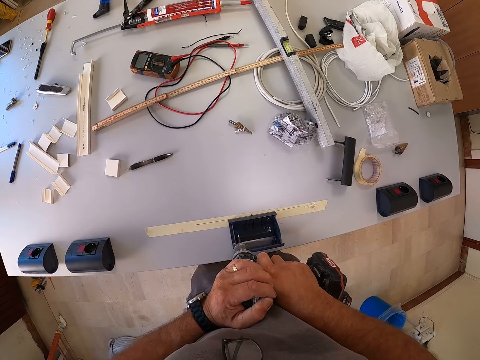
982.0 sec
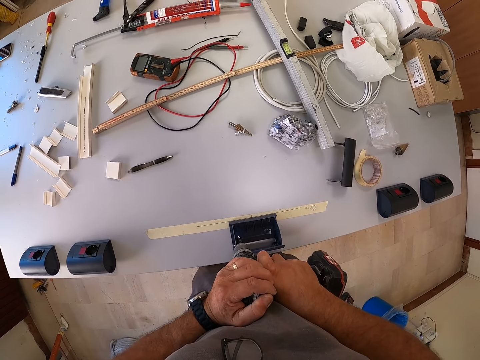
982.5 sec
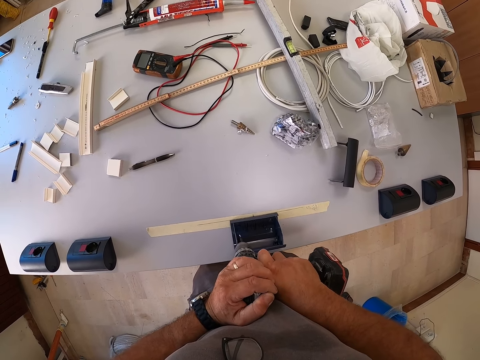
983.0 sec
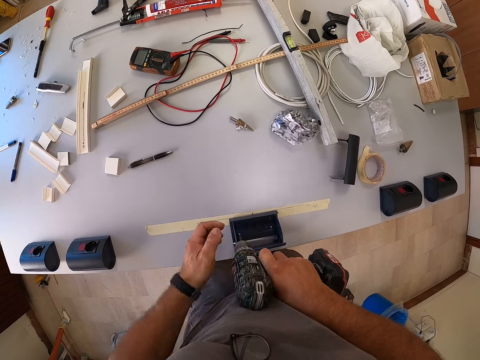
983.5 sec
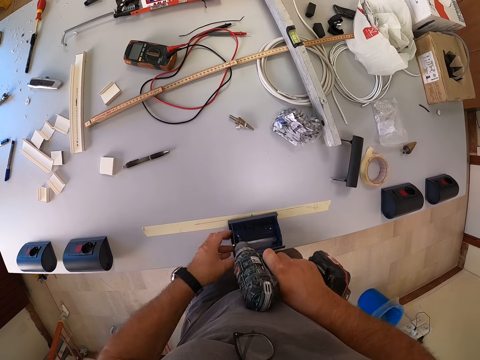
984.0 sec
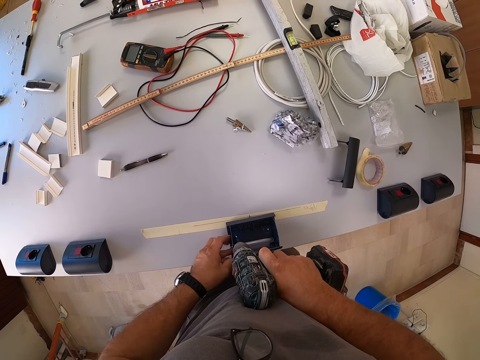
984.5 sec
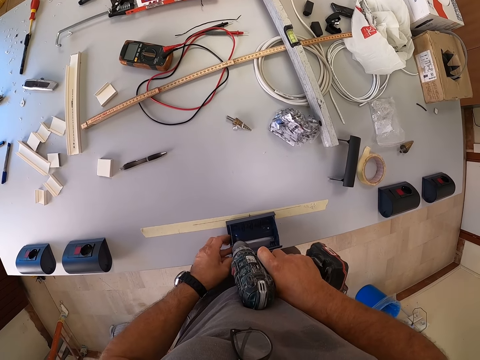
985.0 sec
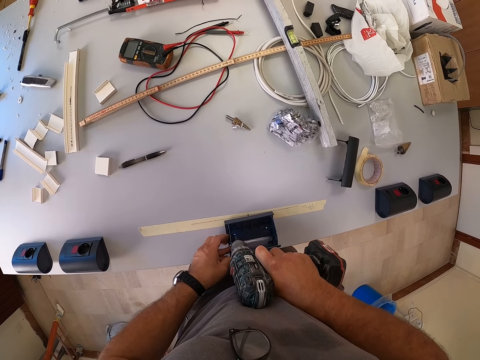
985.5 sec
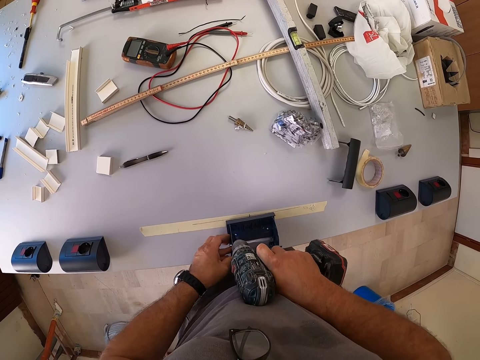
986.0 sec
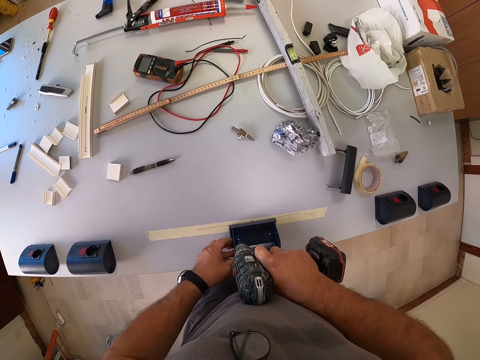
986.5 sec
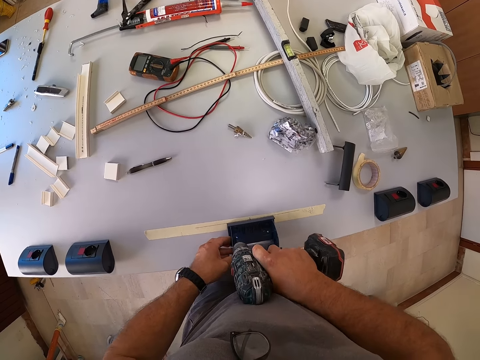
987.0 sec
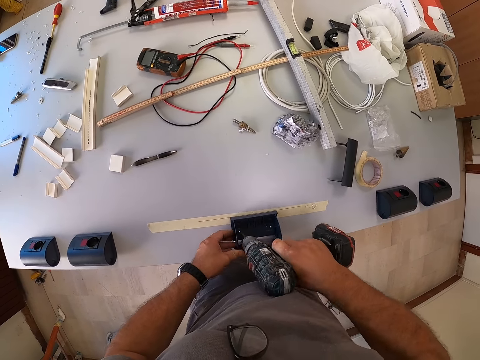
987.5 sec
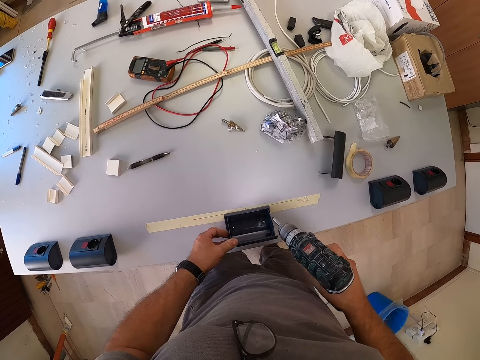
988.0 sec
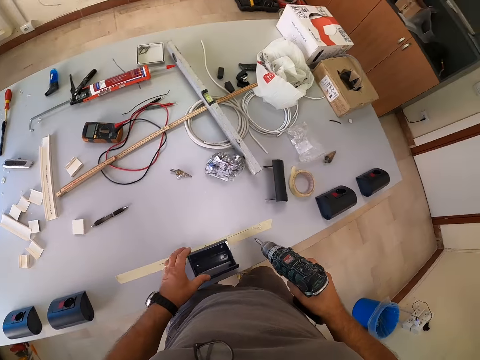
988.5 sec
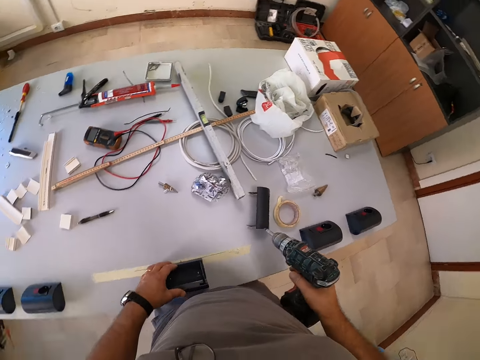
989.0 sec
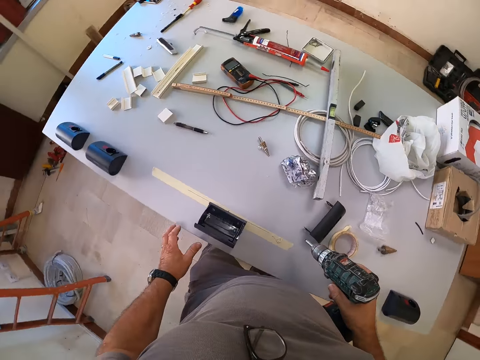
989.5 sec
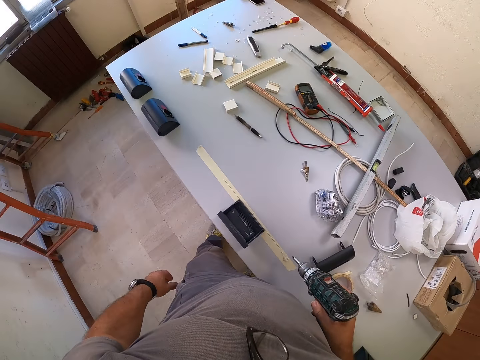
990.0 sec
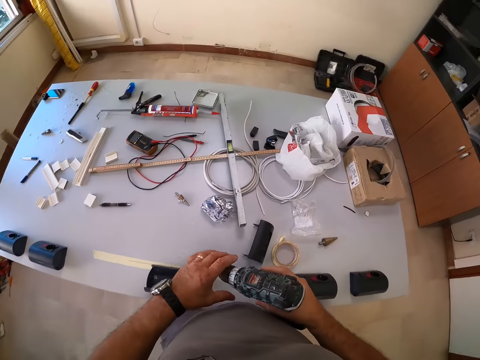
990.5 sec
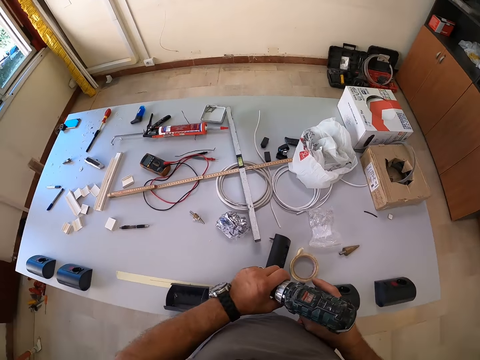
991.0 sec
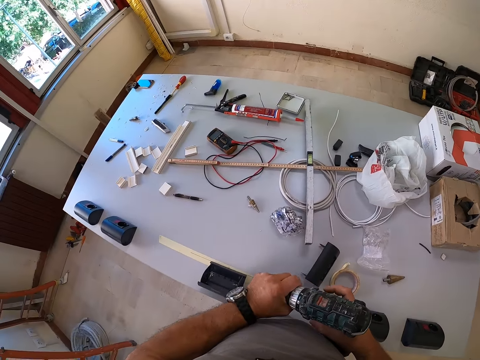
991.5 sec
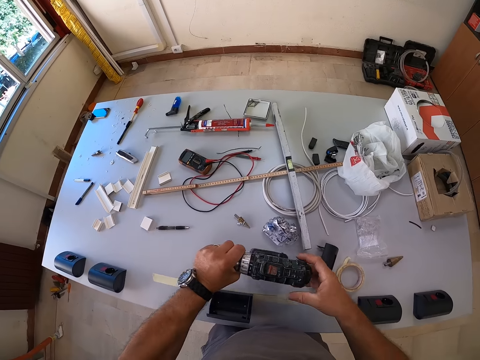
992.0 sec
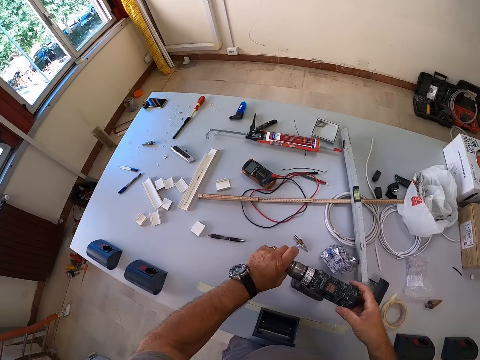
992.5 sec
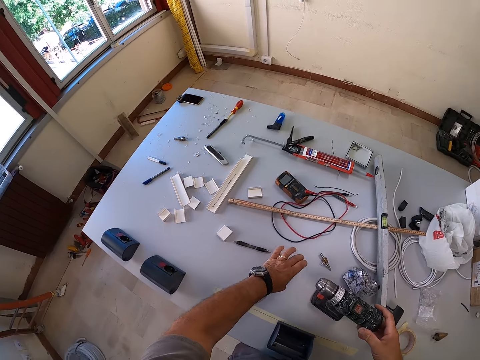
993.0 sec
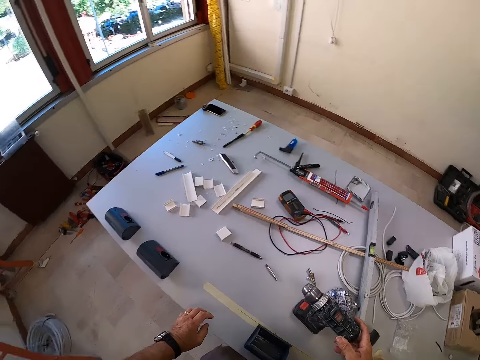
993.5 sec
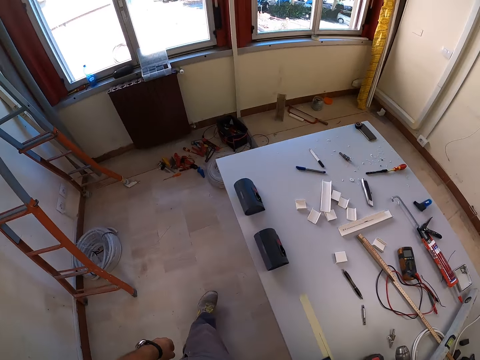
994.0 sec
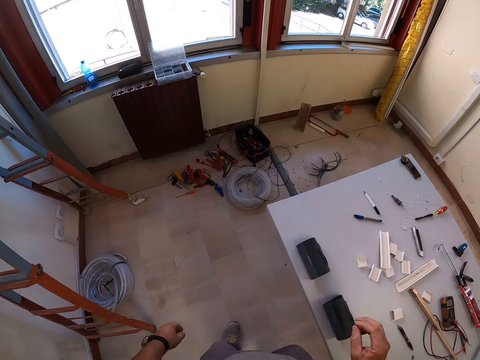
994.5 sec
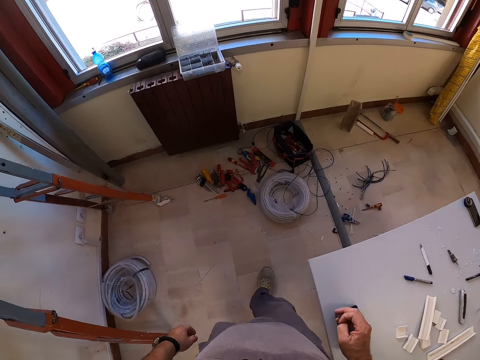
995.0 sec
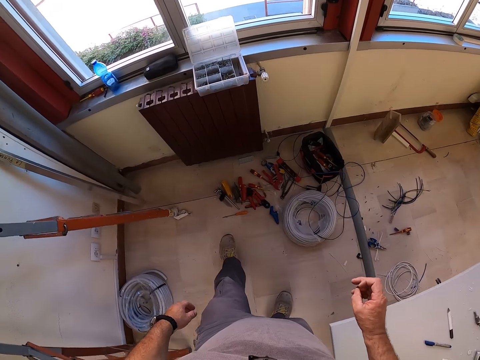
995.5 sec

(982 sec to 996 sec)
The camera wearer screws the switch box to the table with the driller. They touch something, remove the screw bit from the driller, and put the driller on the table. They drop the screwing bit on the table and walk toward the table.

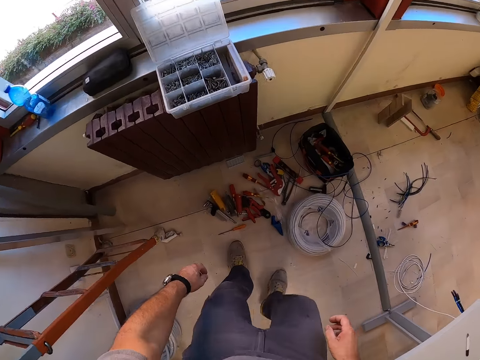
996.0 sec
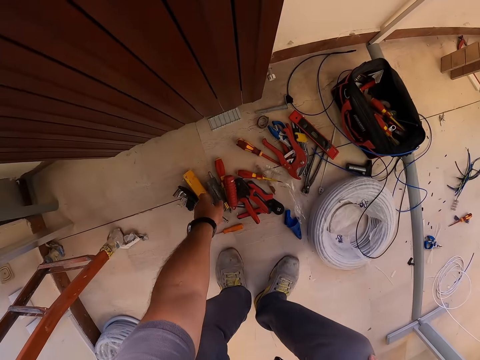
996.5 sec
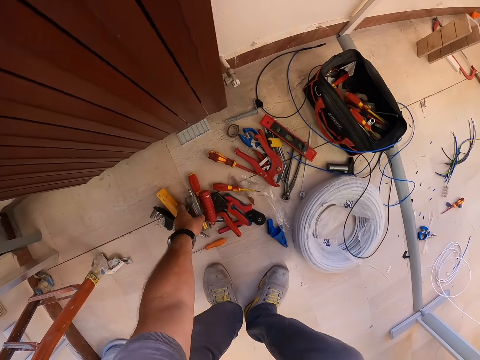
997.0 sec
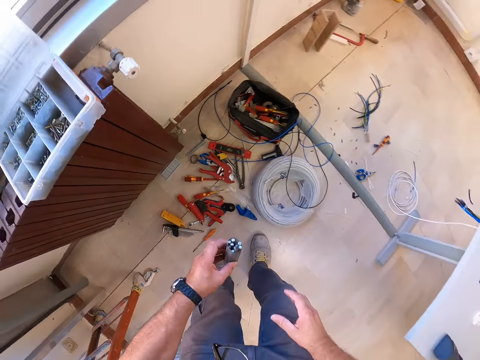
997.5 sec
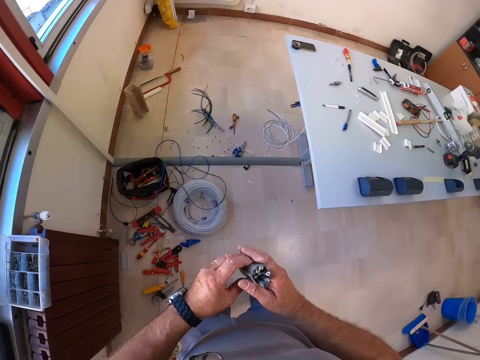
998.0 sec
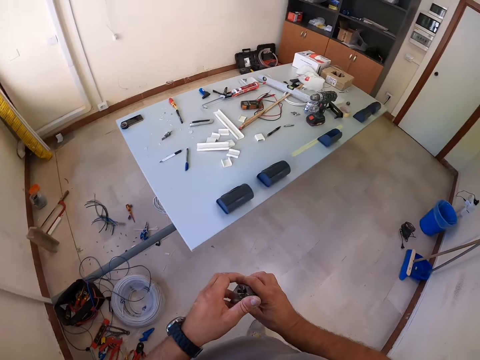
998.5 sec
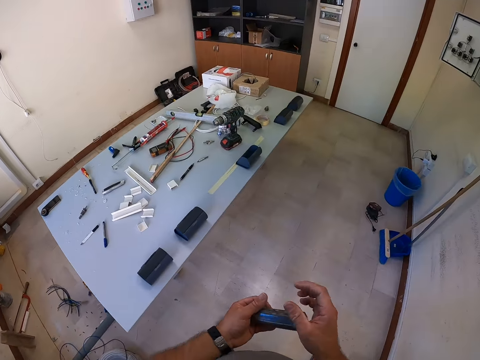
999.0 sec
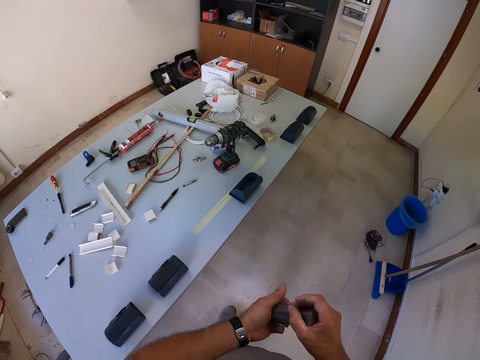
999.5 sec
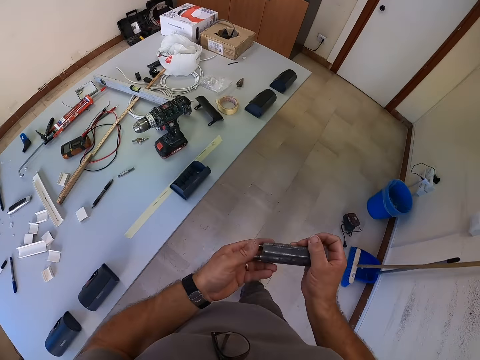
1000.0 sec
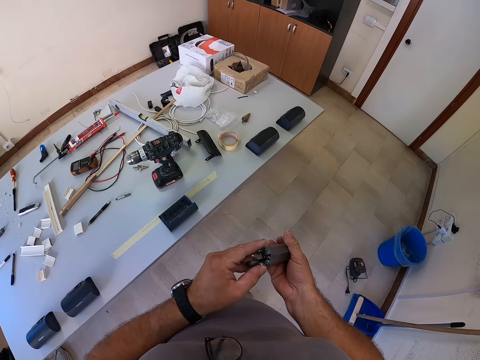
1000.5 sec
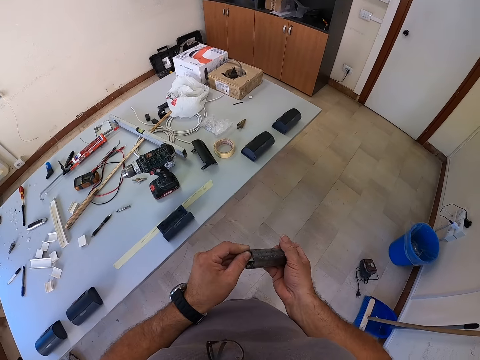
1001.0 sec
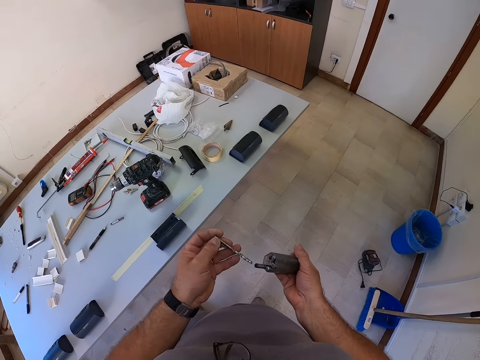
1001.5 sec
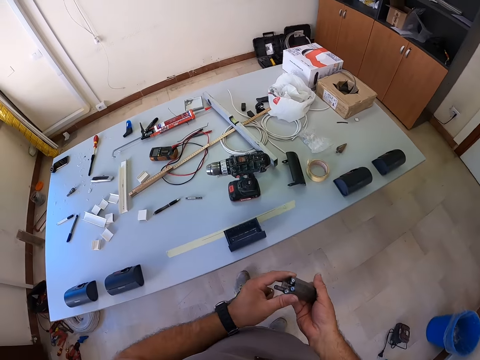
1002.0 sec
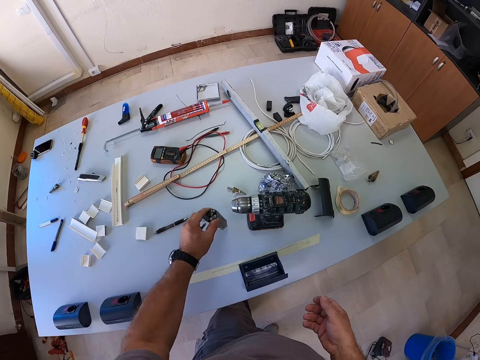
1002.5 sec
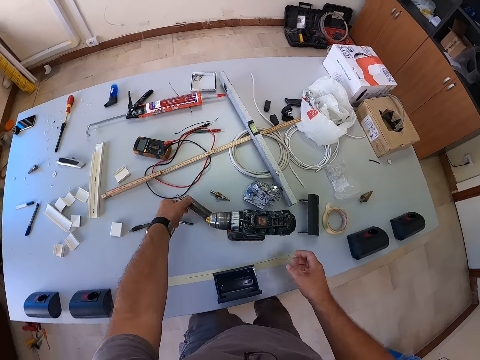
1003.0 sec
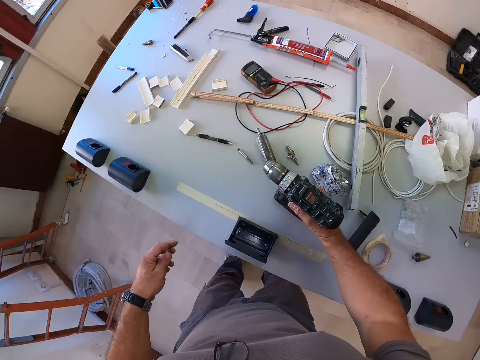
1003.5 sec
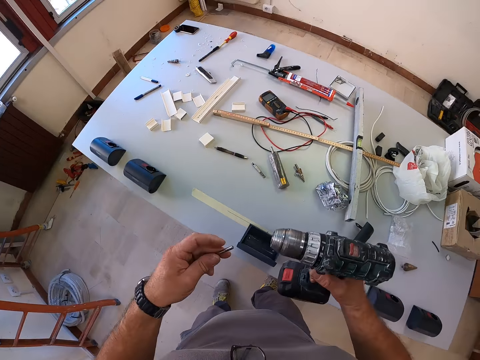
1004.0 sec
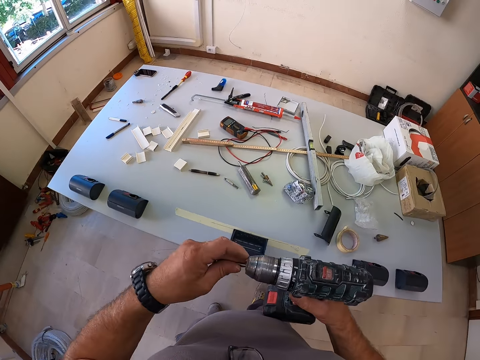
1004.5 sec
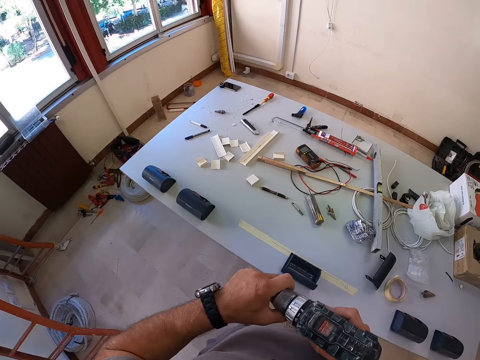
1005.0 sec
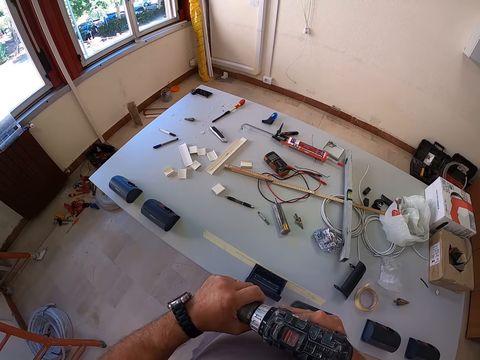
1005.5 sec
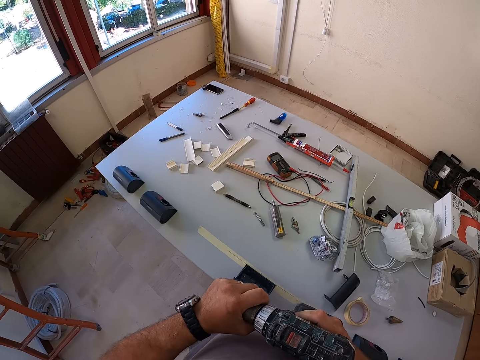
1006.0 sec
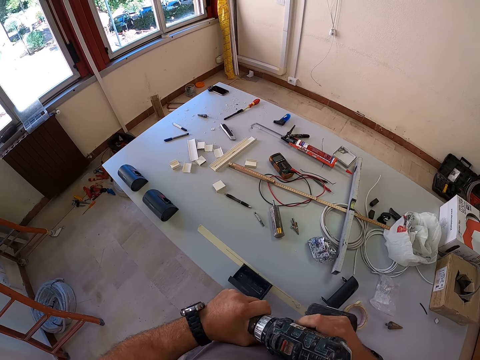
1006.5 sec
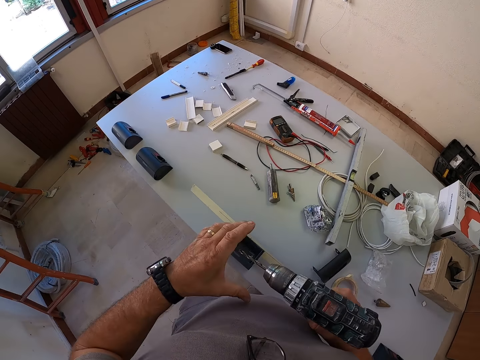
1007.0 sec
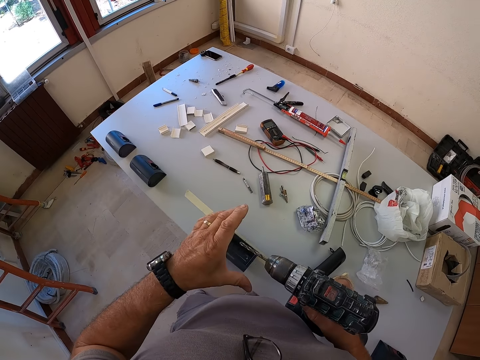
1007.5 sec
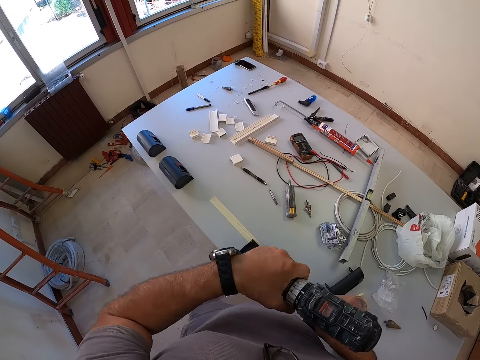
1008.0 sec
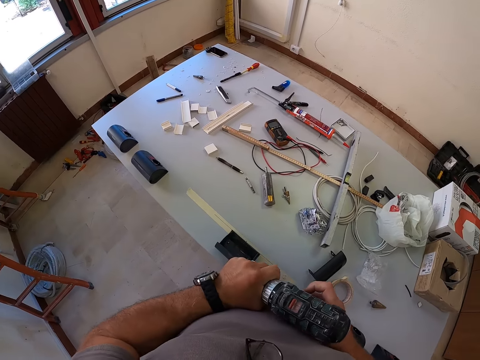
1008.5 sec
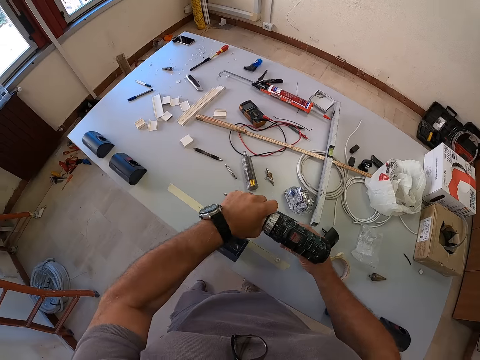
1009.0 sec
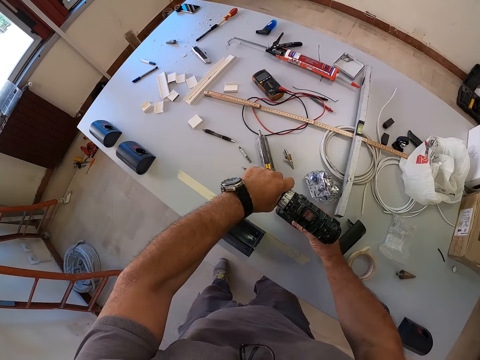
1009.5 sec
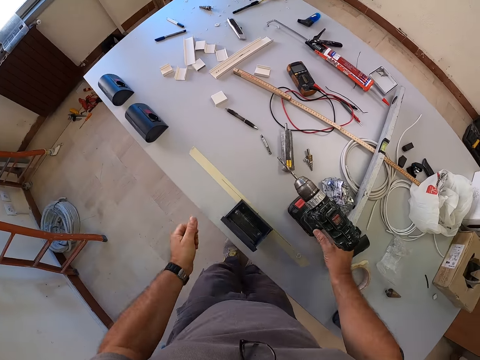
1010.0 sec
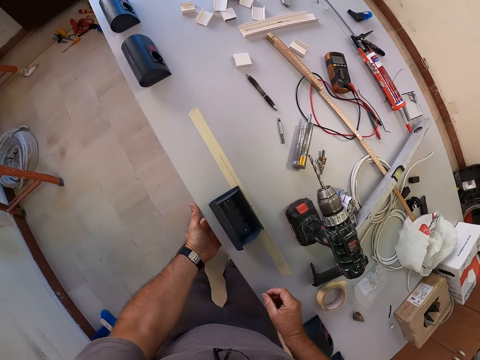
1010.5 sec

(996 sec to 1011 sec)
The camera wearer picks a pack of drill bits or container from the floor. He holds the container, moves toward the table, and picks a drill bit or nail from the pack. He holds the nail, drops the pack of drill bits on the table, and carries the driller or drill machine from the table. He fixes the drill bits in the driller, tightens the drill machine, holds the drill machine, and tightens the drill machine. He drops the driller on the table and puts his hand under the table.
